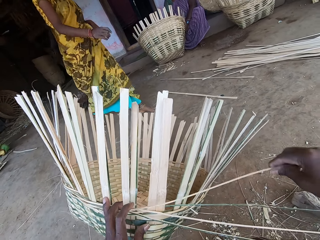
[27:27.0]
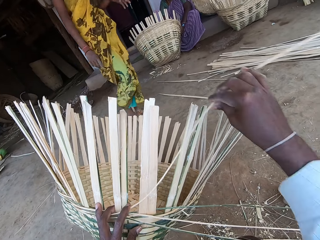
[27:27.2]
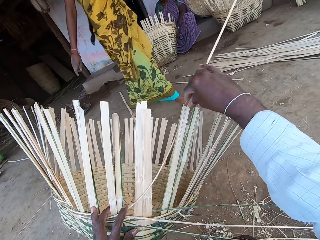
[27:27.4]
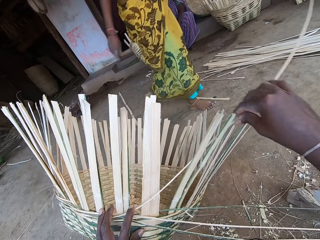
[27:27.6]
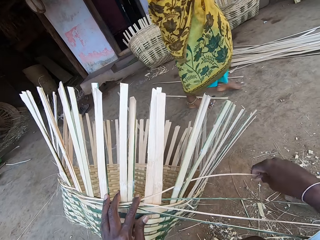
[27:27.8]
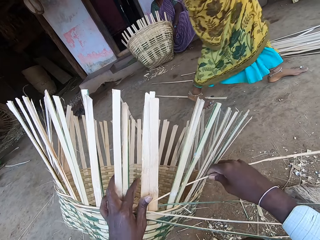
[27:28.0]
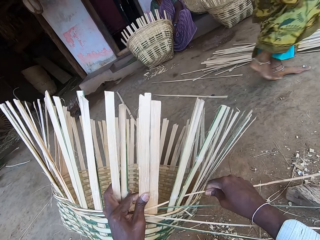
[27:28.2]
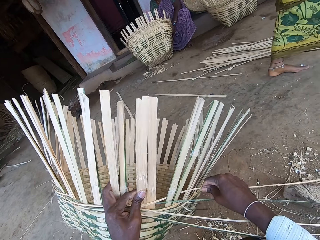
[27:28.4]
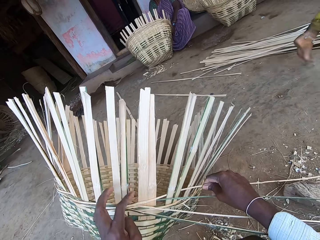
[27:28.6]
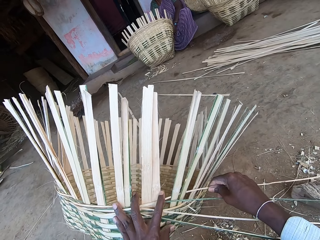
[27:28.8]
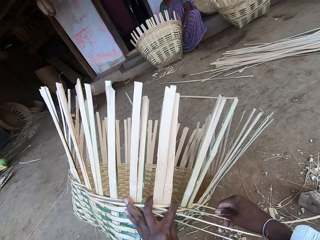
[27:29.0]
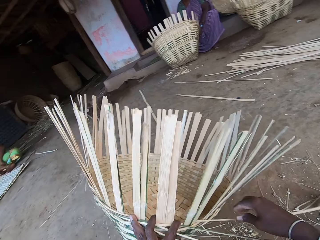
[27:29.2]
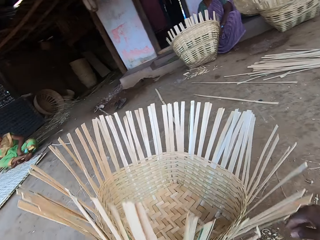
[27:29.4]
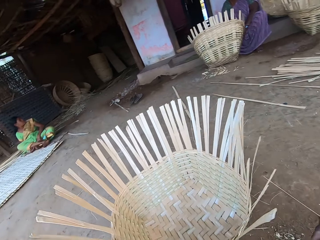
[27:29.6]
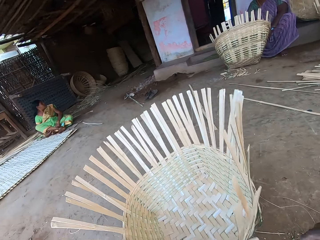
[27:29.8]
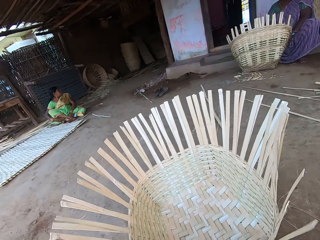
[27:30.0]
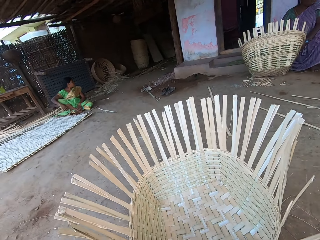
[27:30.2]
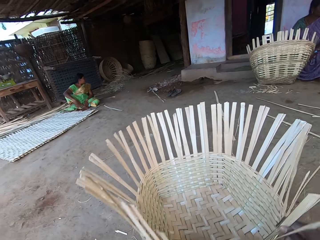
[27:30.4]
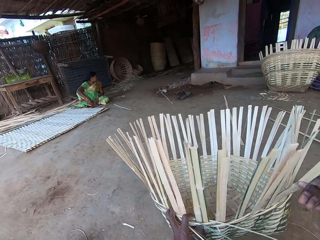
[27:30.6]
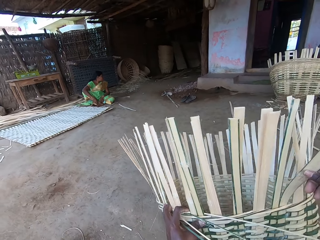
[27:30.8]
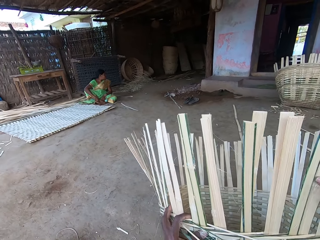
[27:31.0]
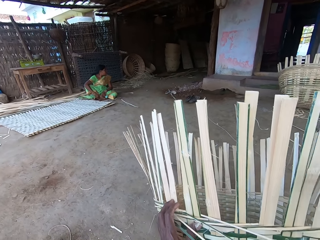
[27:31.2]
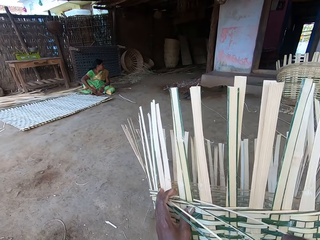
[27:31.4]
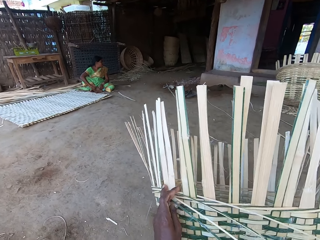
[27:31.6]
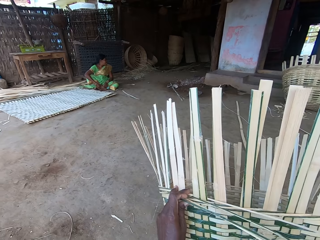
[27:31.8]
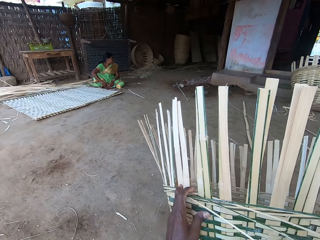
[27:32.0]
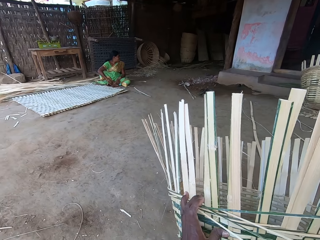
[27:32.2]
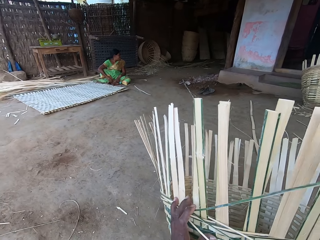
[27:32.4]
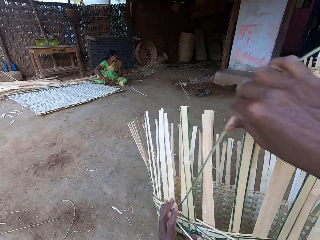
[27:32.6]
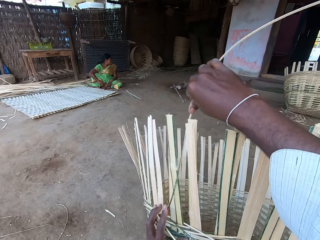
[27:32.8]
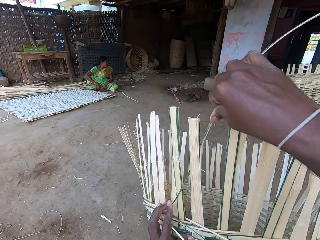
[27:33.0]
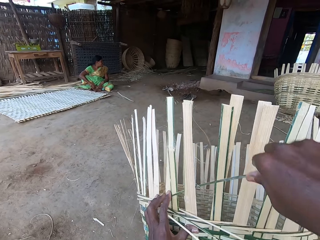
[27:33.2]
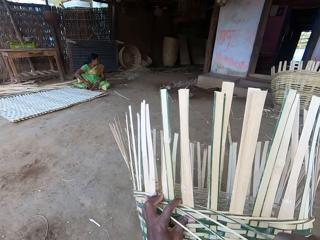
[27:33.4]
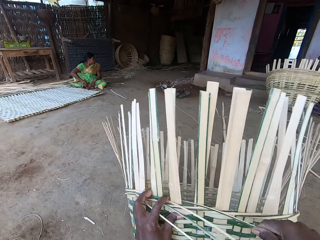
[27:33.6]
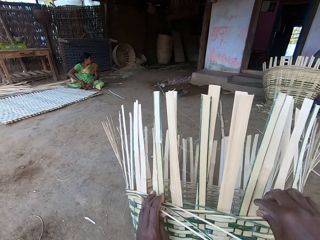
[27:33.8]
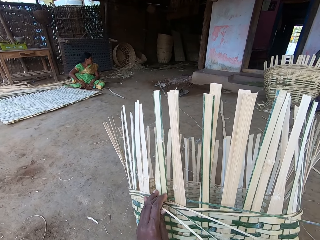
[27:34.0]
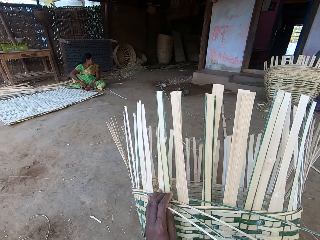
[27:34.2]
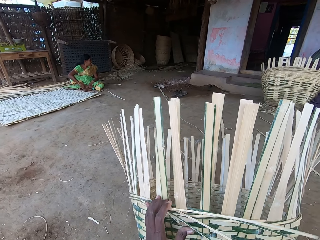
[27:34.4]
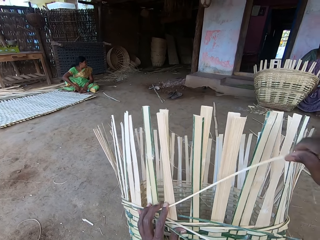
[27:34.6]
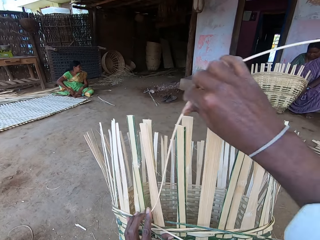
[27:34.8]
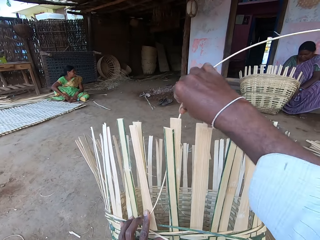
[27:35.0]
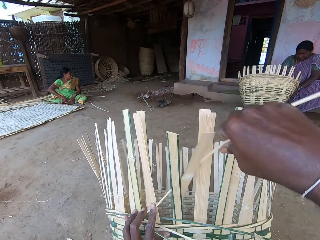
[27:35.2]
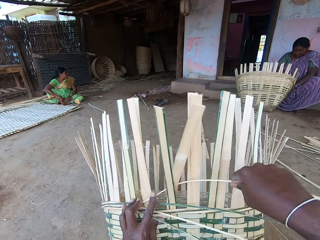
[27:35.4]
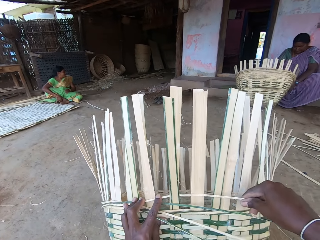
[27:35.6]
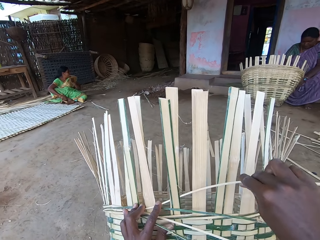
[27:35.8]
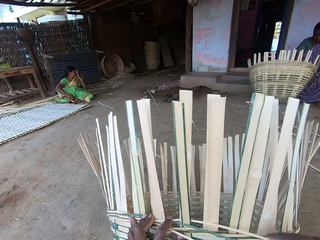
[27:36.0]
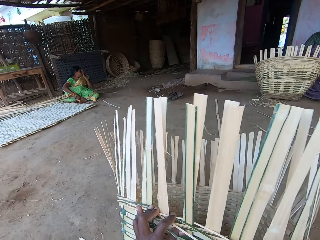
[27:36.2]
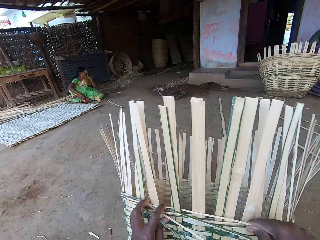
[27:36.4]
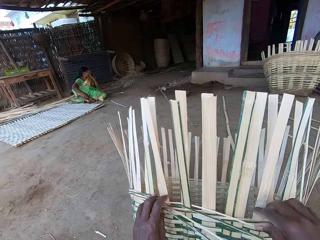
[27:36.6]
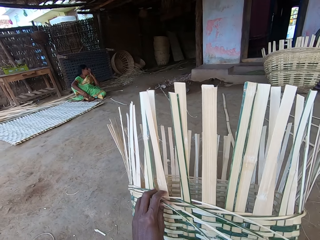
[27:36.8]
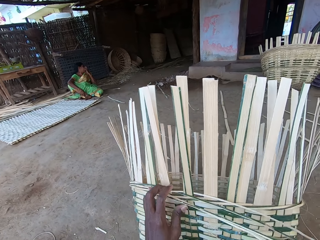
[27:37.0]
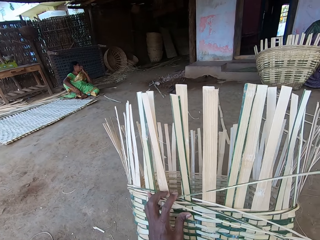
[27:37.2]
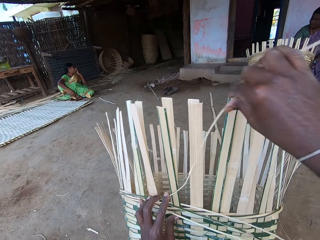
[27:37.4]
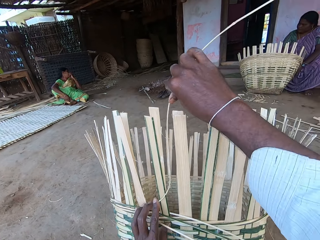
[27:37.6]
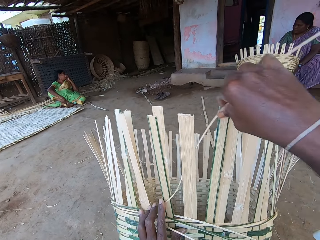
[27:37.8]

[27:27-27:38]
The camera wearer adjusts the sticks. They look at the basket and pull the basket. They adjust the basket on the ground with both hands. They weave the basket on the ground with both hands.

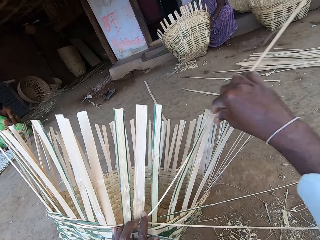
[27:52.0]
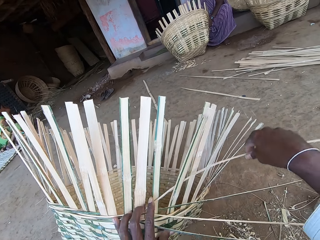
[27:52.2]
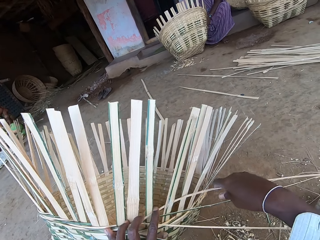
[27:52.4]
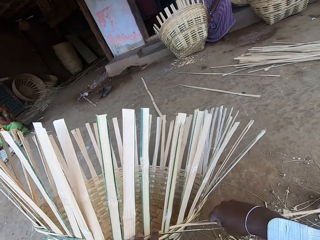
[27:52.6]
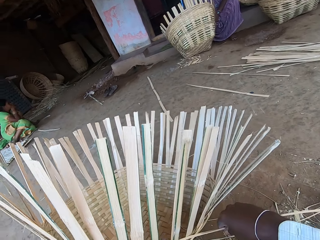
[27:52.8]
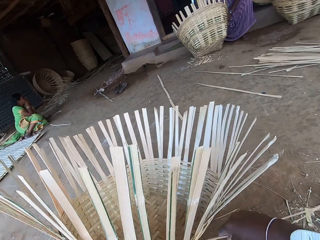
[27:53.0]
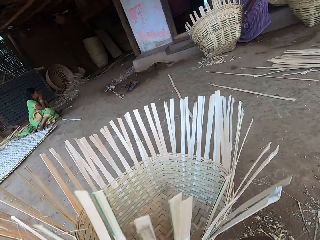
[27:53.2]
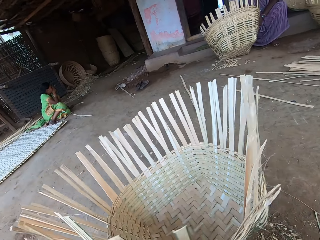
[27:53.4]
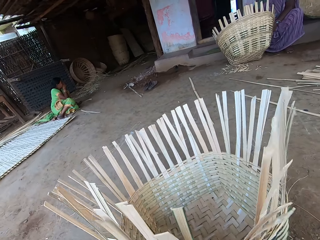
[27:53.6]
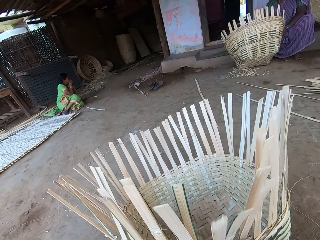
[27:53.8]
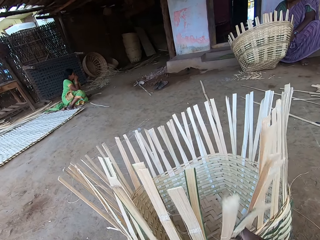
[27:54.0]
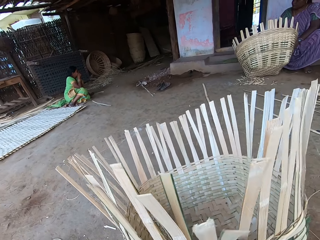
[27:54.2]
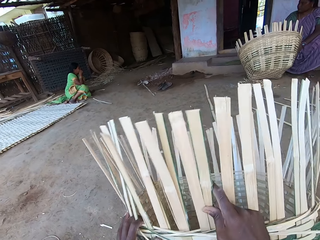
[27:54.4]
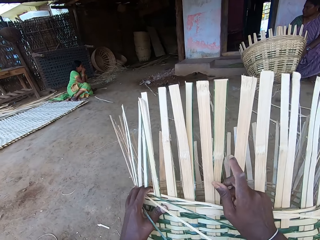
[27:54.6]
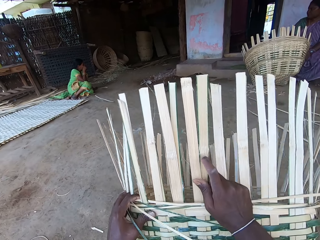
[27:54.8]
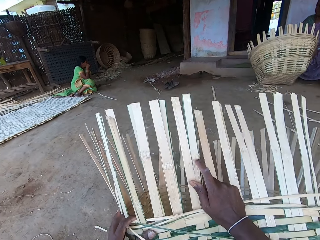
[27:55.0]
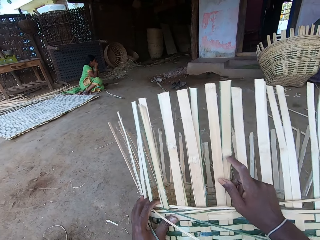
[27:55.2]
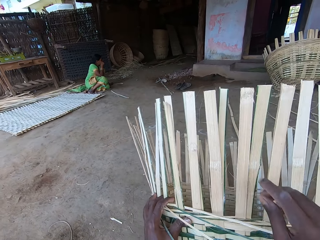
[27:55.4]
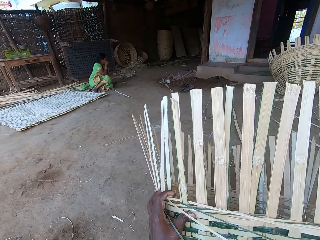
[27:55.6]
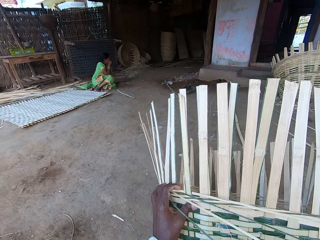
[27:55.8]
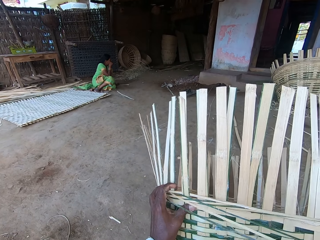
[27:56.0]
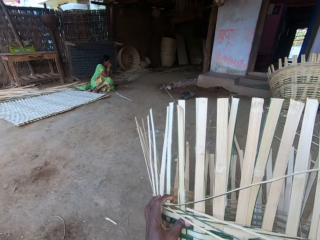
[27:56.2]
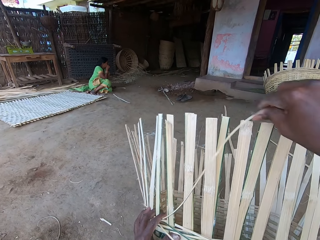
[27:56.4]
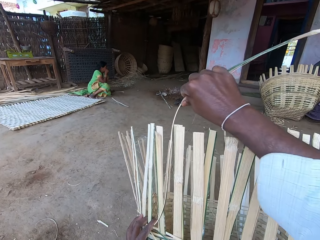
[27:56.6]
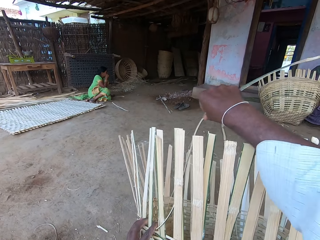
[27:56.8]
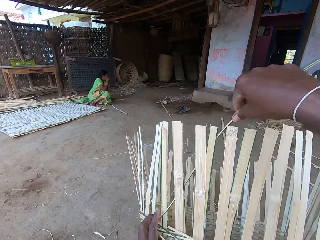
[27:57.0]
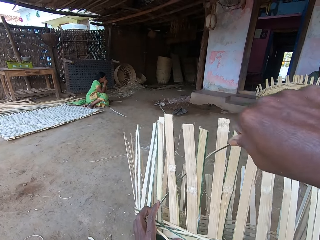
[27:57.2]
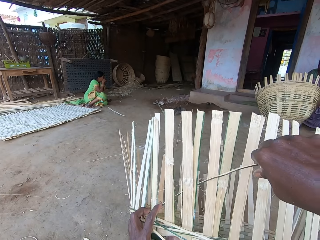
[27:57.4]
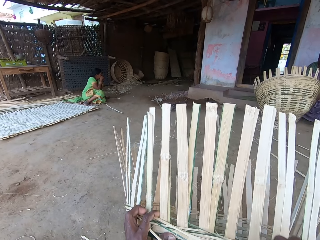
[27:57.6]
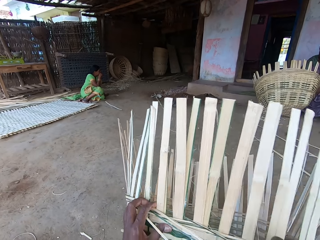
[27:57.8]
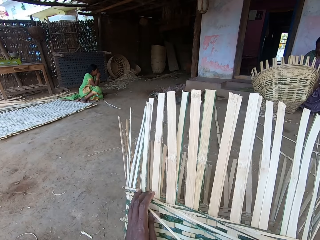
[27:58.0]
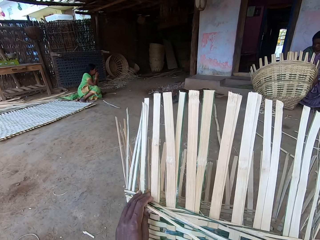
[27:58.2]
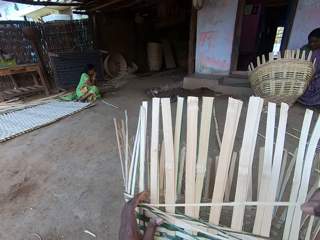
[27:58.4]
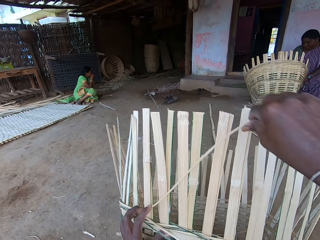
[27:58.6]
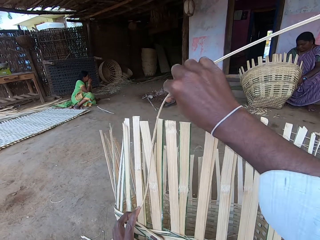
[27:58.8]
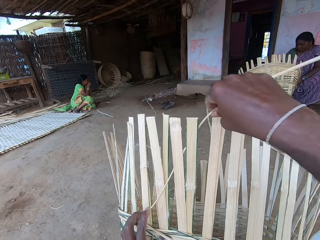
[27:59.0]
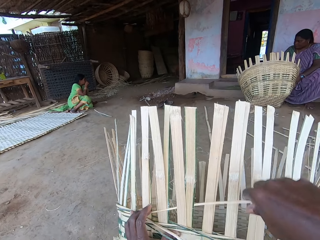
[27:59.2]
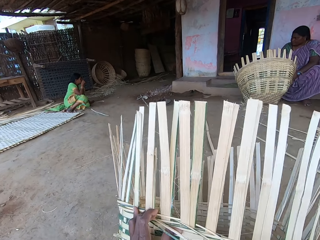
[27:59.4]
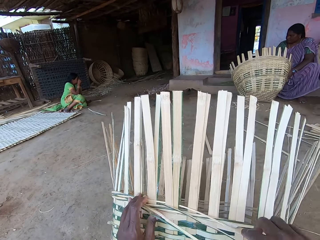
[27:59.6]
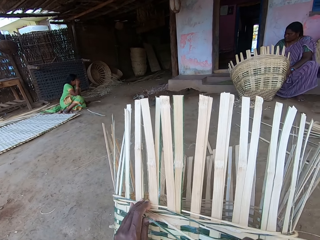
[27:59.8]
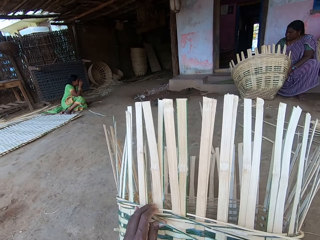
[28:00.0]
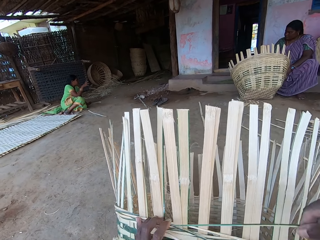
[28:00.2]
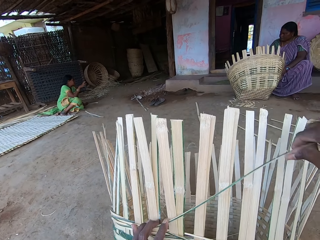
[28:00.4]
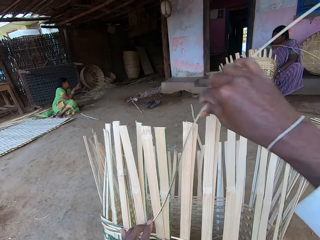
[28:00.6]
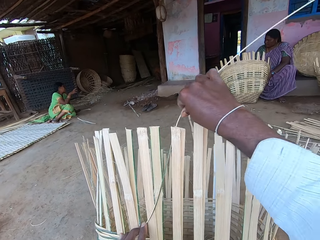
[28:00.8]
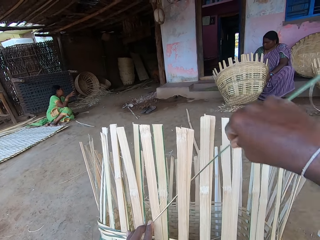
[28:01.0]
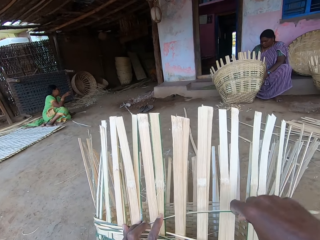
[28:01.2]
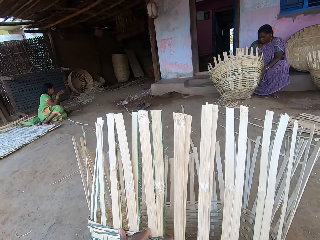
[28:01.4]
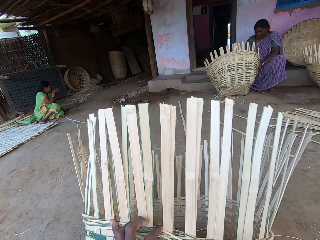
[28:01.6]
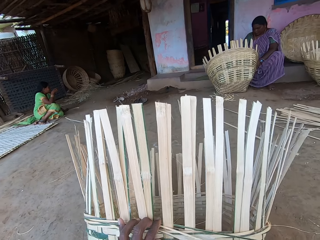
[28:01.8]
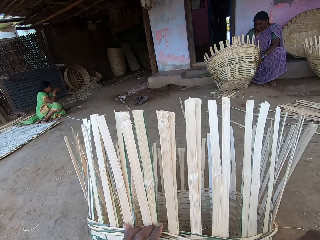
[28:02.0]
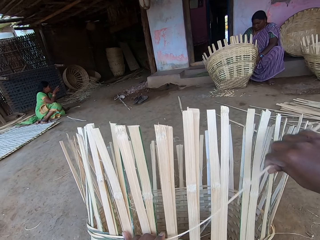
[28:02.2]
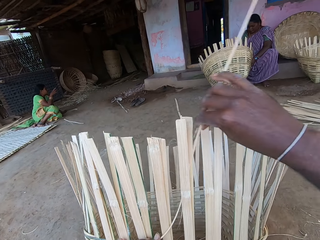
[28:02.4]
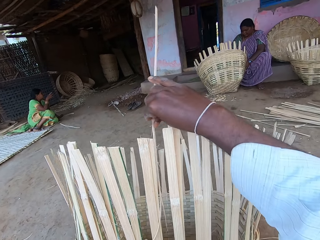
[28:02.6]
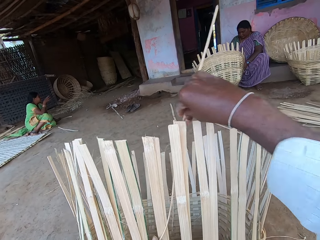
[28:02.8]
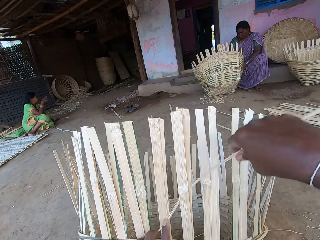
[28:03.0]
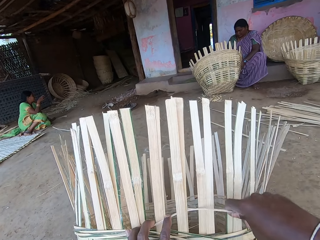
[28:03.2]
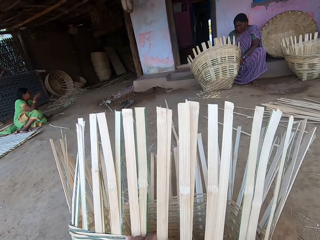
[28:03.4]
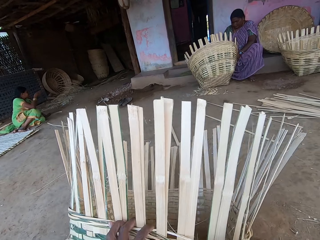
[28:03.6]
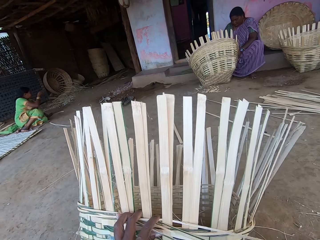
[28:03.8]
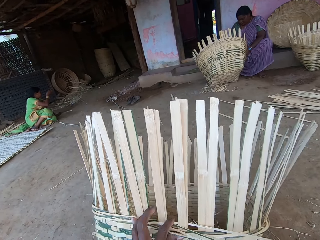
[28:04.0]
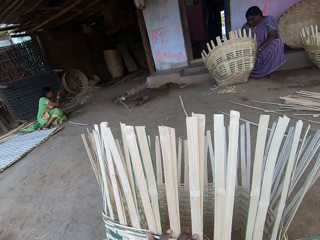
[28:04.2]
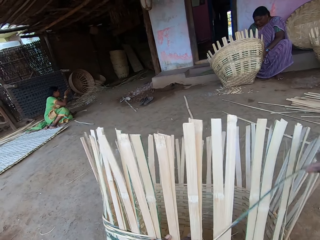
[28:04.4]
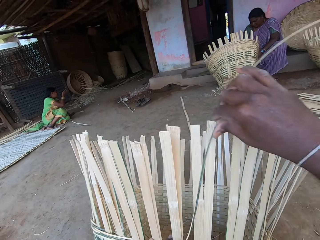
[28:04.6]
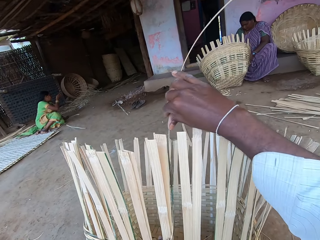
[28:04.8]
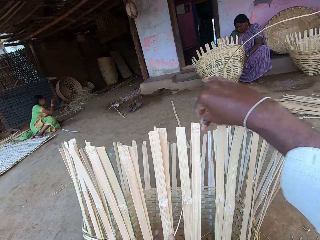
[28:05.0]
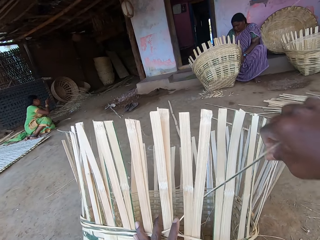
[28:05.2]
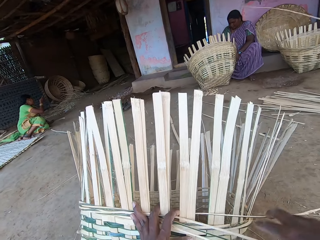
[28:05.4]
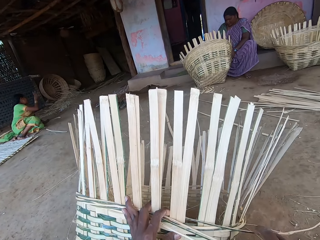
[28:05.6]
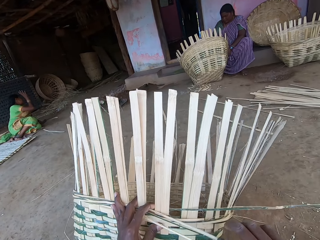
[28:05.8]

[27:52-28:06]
The camera wearer turns the basket. They adjust the basket on the ground with both hands. They weave the basket on the ground with both hands.
